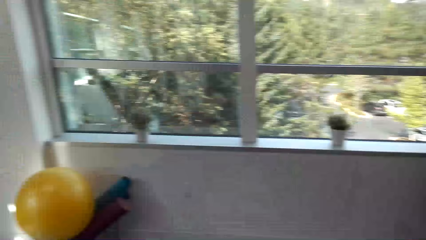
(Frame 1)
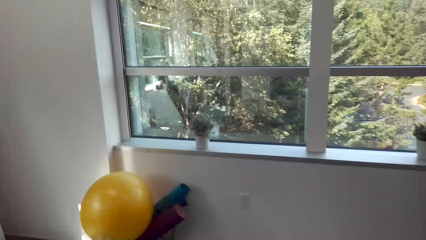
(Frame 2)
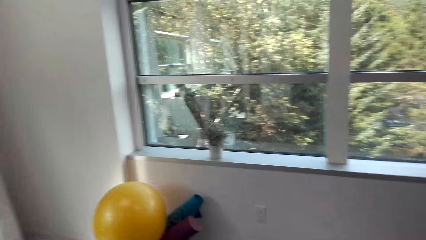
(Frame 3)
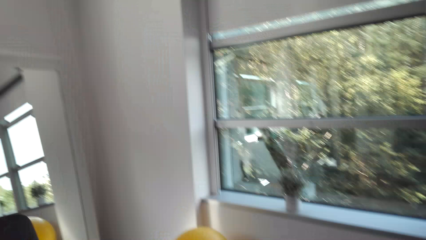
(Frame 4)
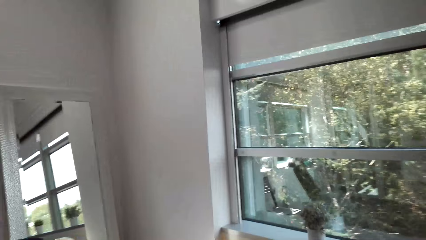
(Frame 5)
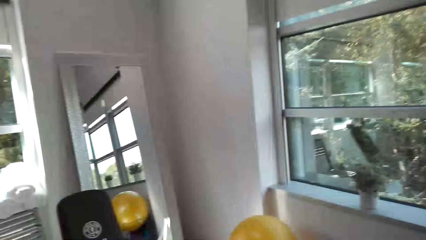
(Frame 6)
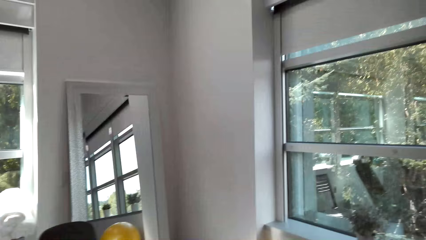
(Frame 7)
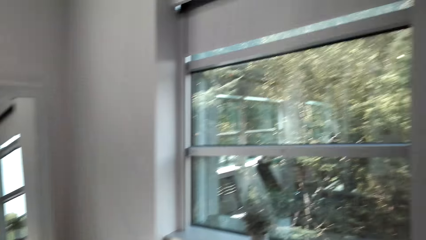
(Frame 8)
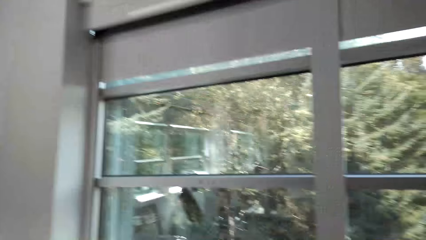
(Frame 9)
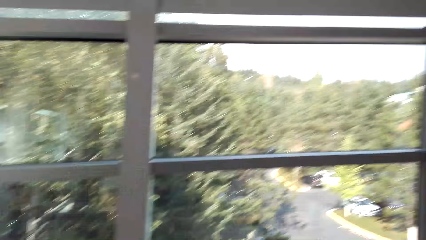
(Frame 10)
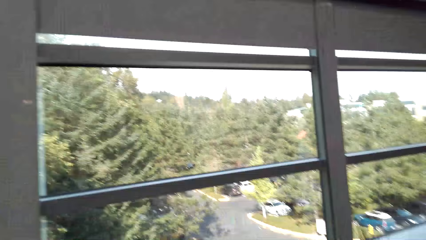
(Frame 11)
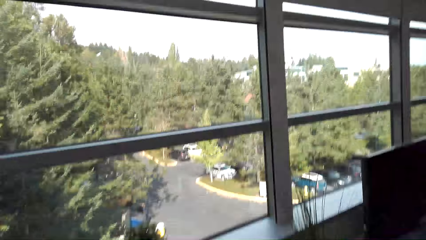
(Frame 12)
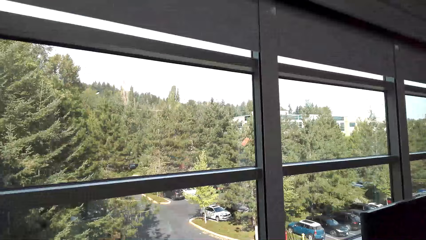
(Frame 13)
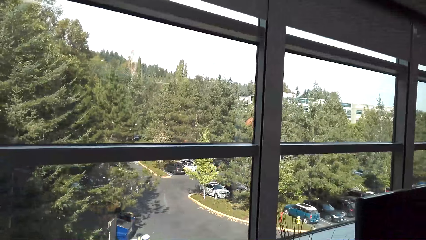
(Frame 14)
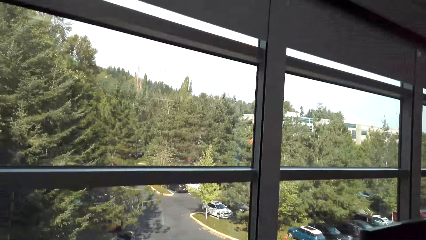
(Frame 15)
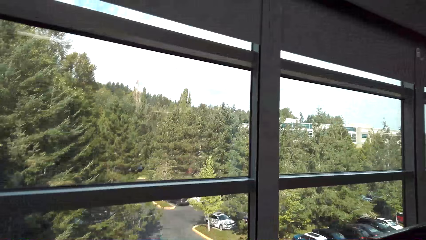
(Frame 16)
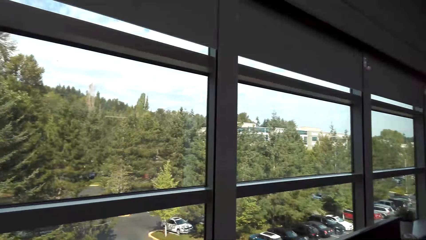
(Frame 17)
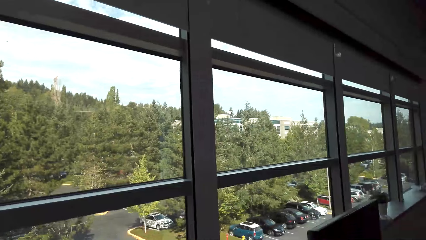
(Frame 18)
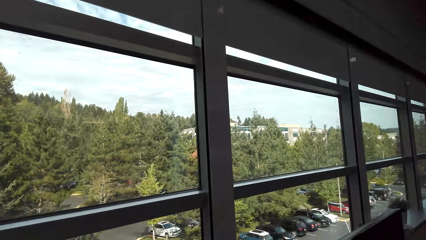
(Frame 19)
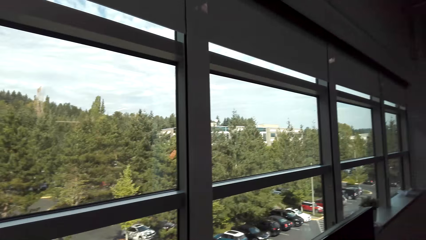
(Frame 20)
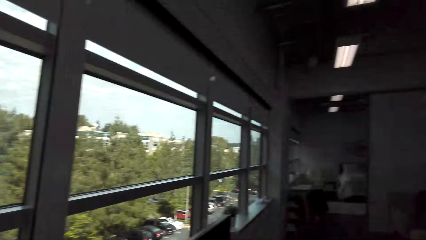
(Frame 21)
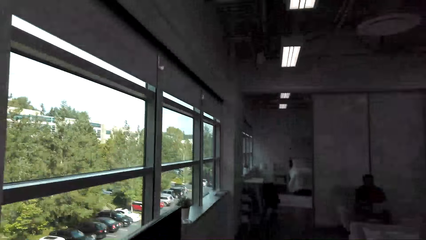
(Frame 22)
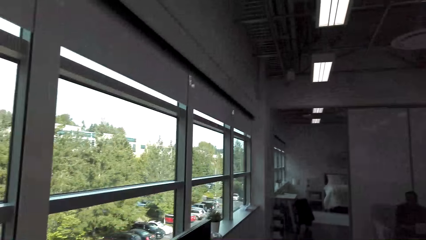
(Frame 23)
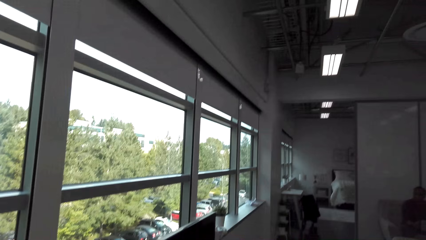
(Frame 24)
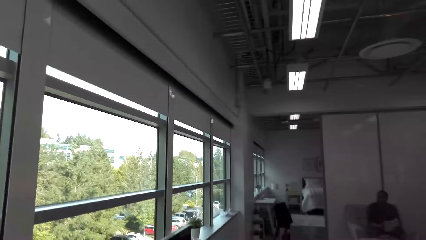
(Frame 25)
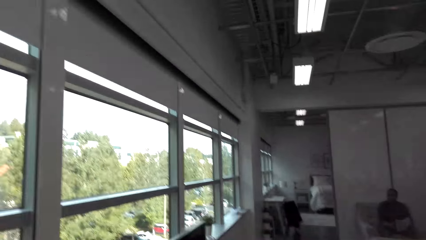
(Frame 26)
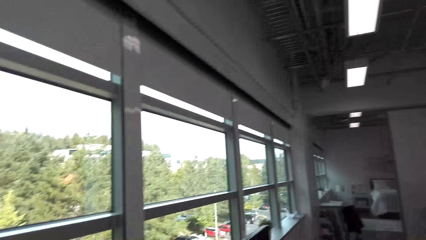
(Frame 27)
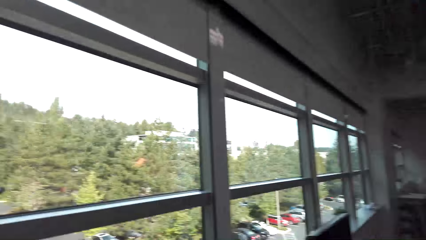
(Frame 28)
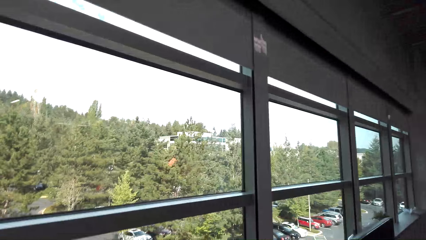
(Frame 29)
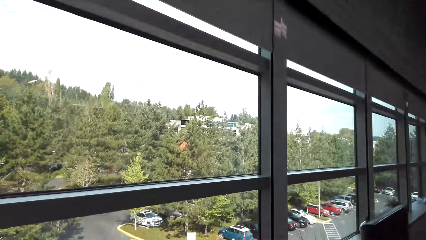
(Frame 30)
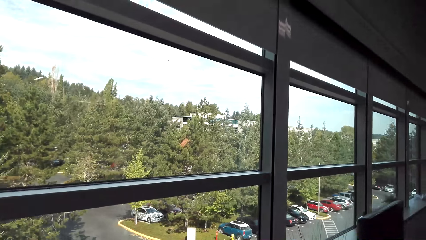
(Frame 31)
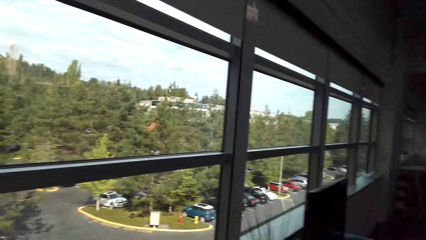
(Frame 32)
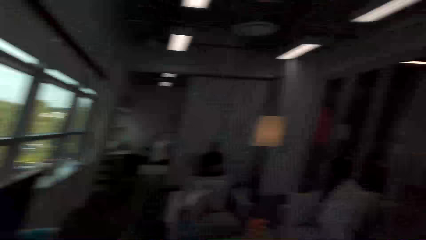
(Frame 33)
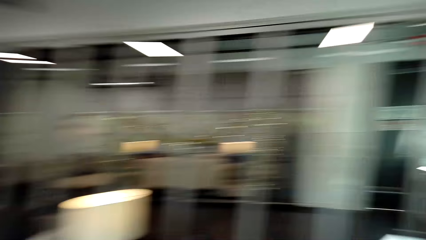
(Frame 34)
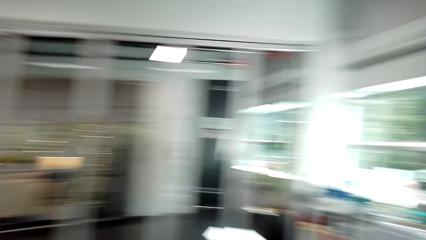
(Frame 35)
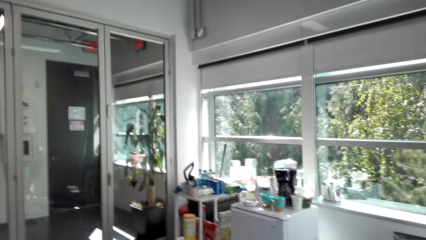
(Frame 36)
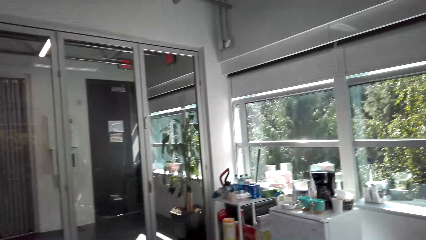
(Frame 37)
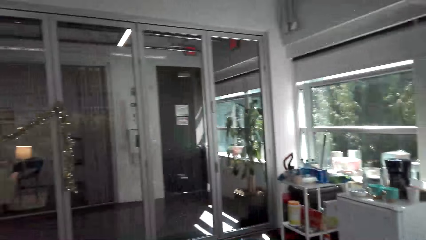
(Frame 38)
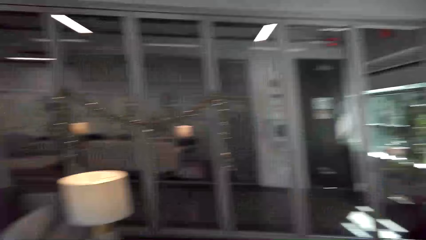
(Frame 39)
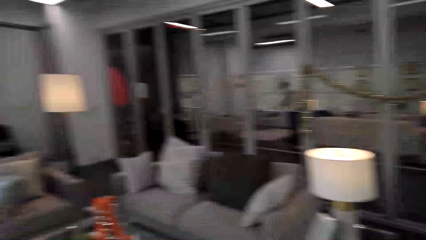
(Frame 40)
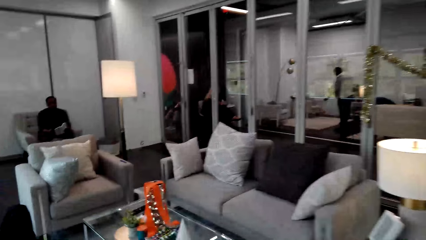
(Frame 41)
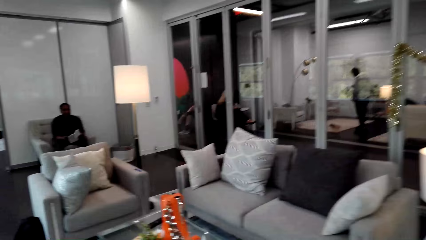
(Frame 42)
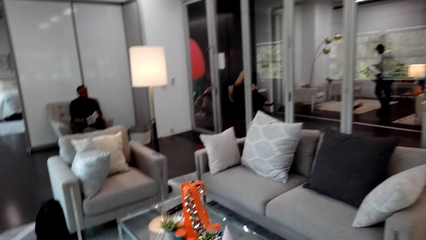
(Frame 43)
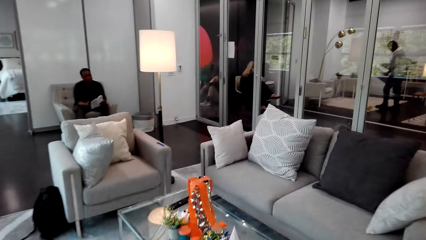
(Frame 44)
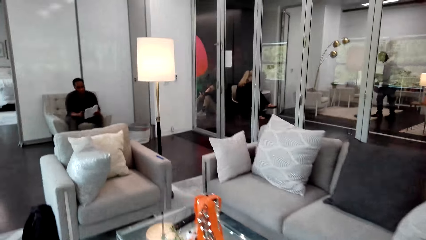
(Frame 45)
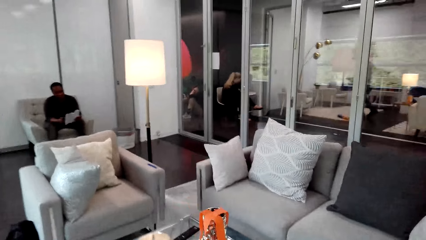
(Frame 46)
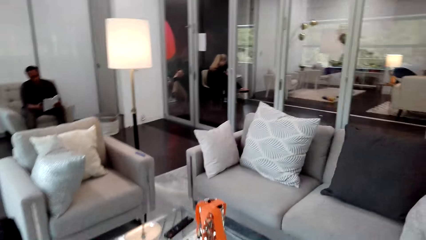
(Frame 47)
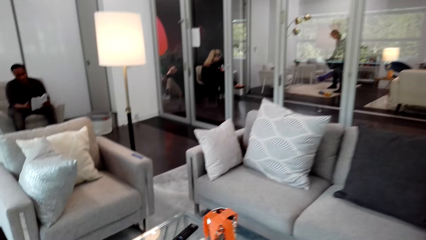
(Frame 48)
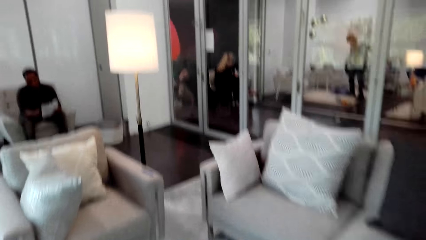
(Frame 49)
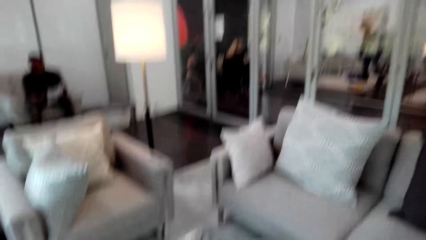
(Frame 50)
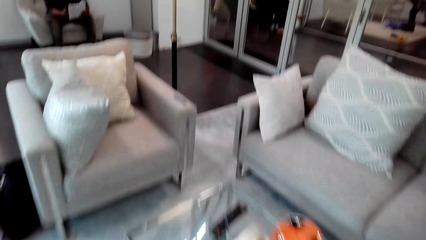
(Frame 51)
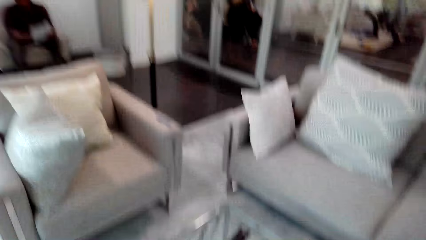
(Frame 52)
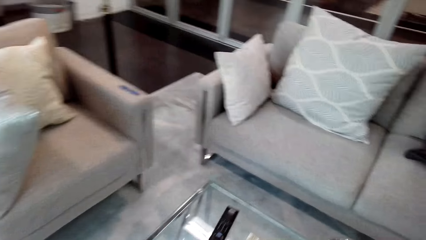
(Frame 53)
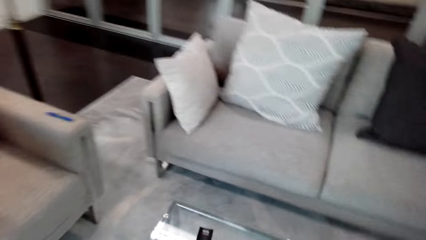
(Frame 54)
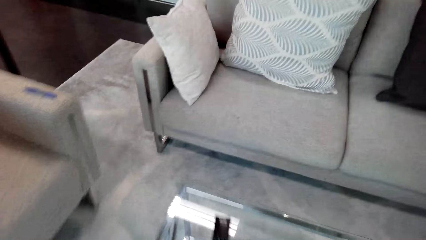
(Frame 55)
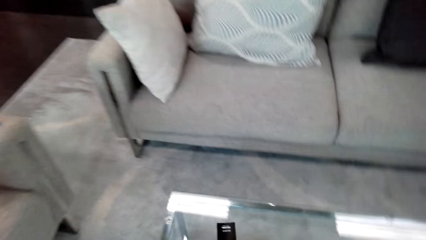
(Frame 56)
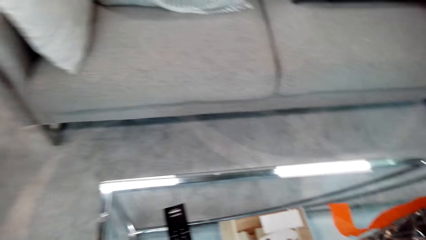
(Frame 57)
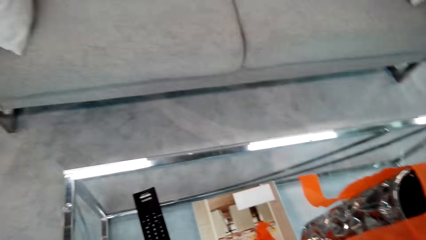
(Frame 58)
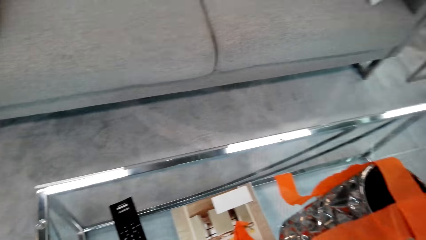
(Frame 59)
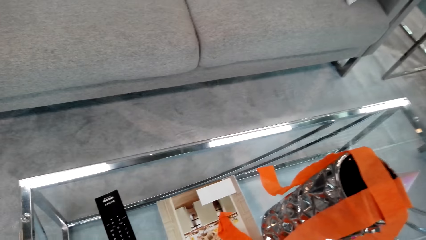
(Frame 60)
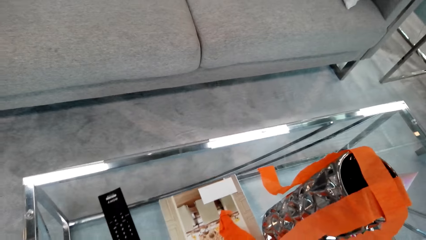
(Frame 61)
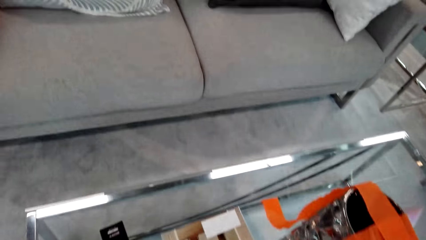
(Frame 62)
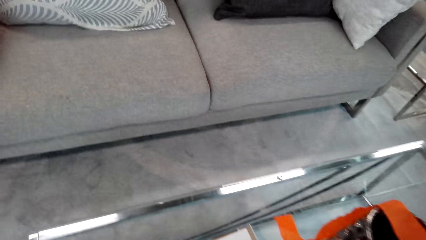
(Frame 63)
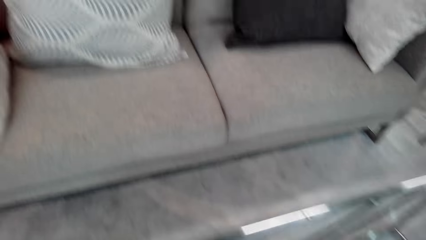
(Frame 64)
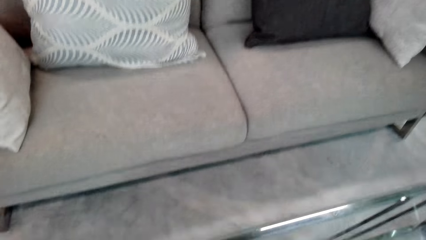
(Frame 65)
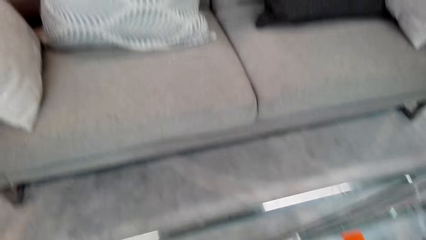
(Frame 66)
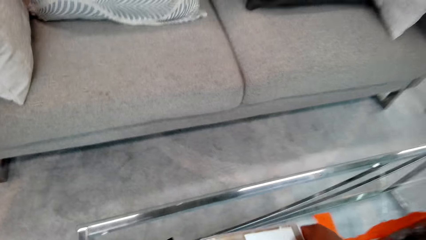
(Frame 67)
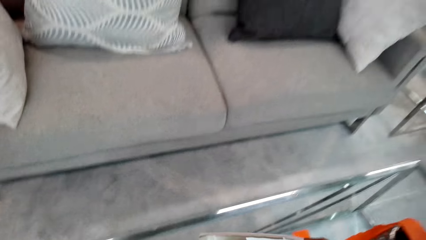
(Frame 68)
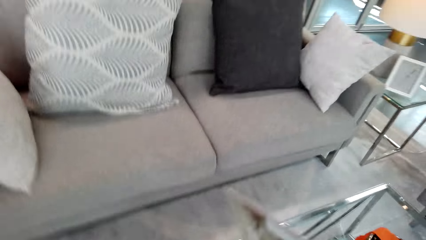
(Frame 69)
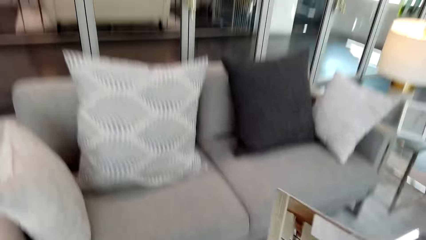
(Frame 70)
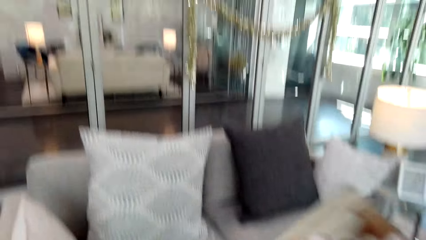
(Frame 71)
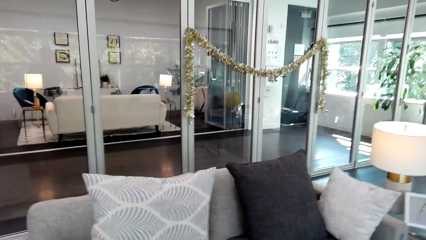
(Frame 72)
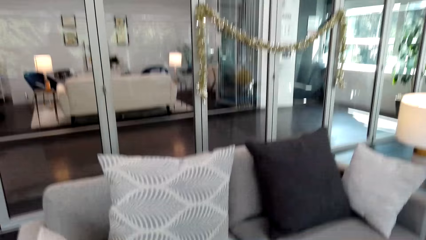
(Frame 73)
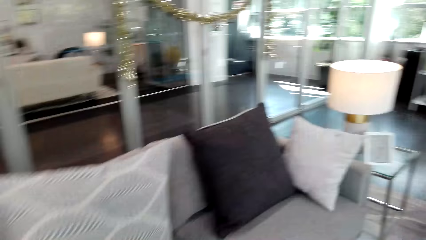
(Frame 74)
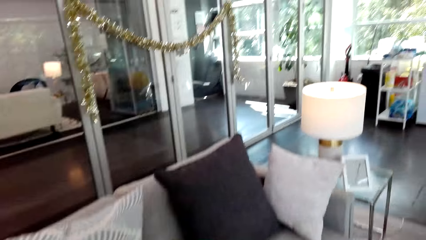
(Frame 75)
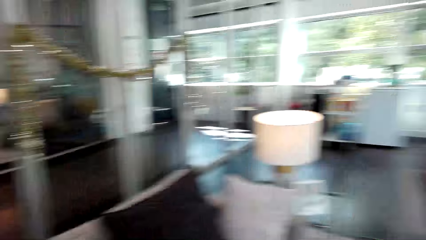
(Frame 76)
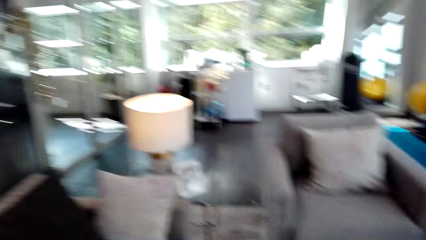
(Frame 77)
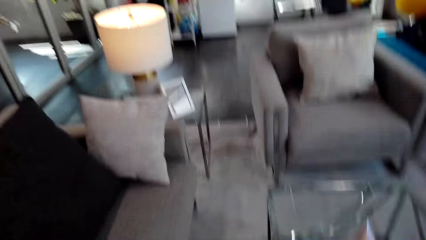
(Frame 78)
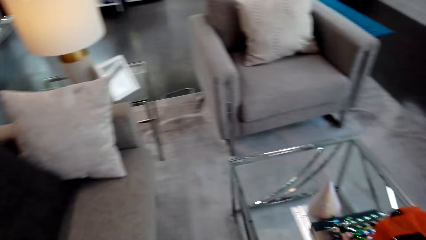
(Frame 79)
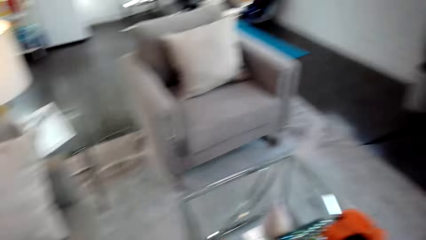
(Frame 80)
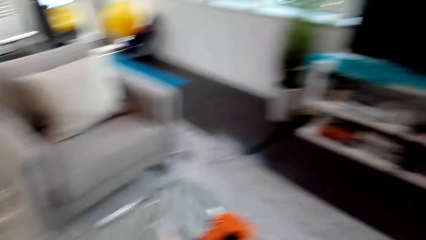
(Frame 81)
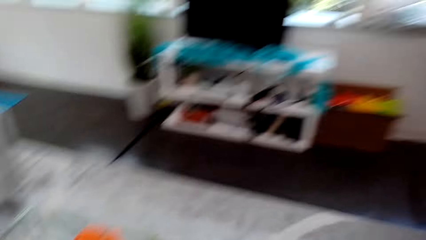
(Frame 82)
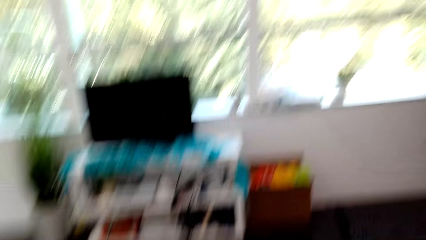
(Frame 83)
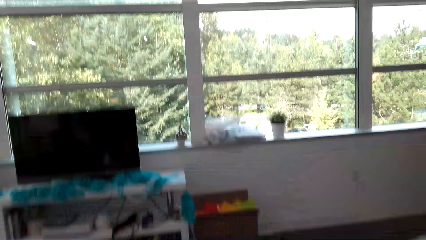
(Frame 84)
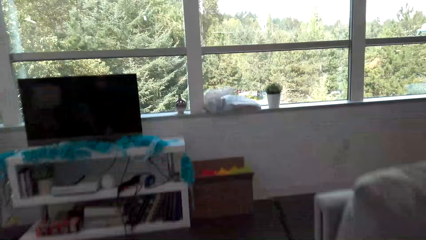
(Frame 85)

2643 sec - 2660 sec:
The camera wearer looks around the room. They look through the window. They walk around the house. They look at the table. They hold the magazine.
